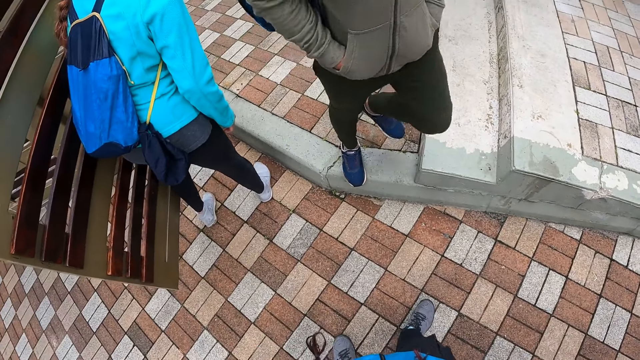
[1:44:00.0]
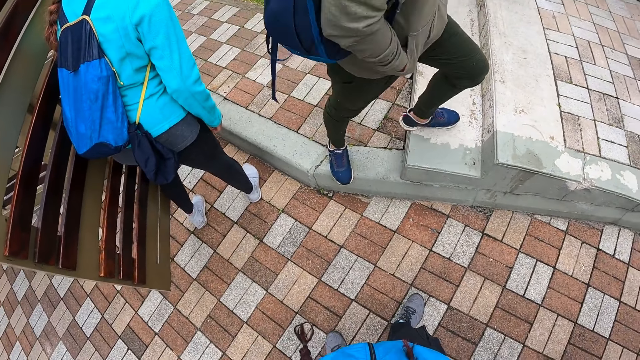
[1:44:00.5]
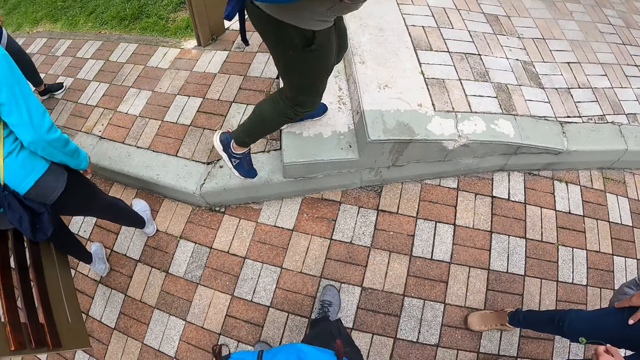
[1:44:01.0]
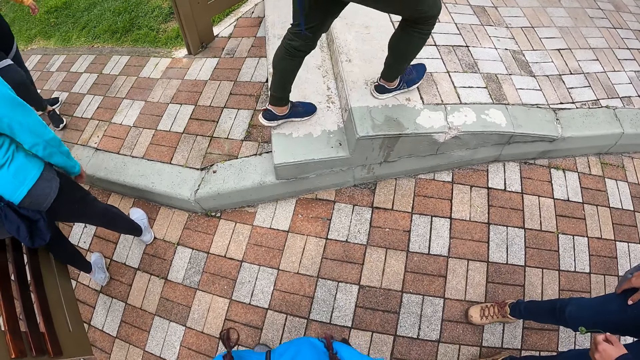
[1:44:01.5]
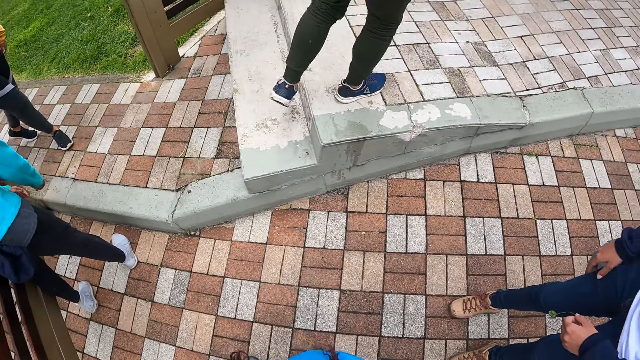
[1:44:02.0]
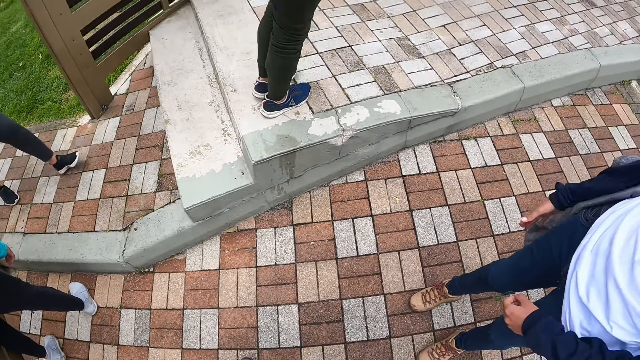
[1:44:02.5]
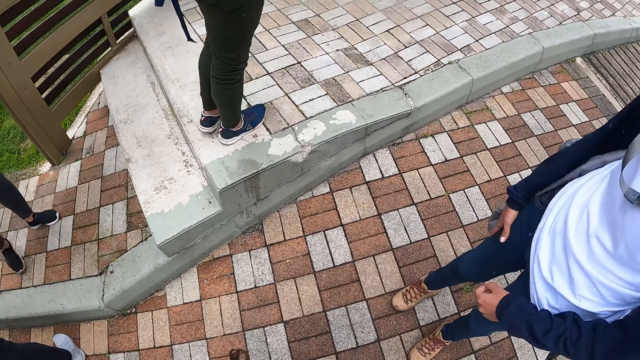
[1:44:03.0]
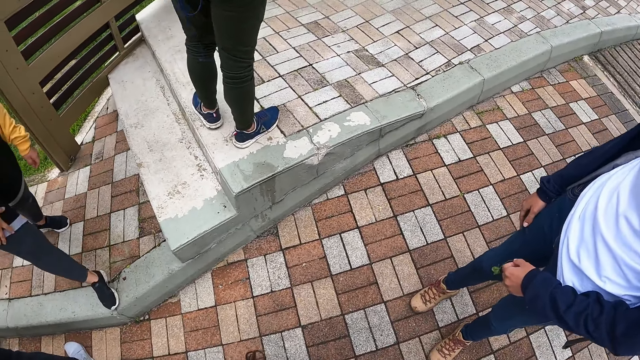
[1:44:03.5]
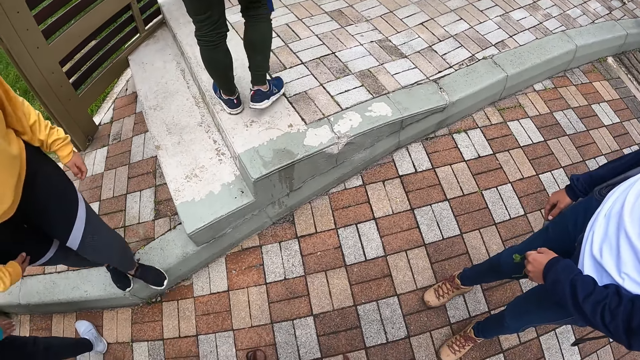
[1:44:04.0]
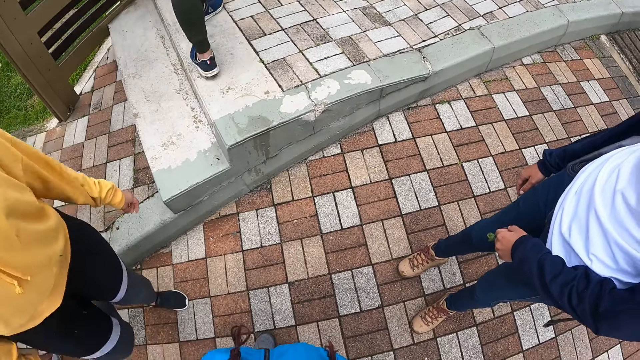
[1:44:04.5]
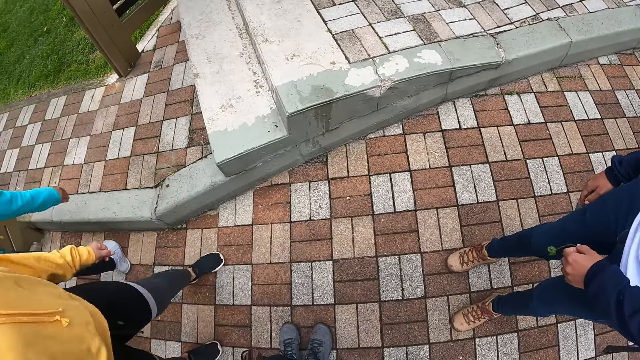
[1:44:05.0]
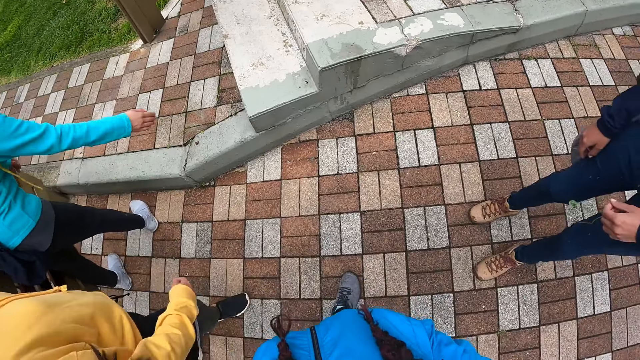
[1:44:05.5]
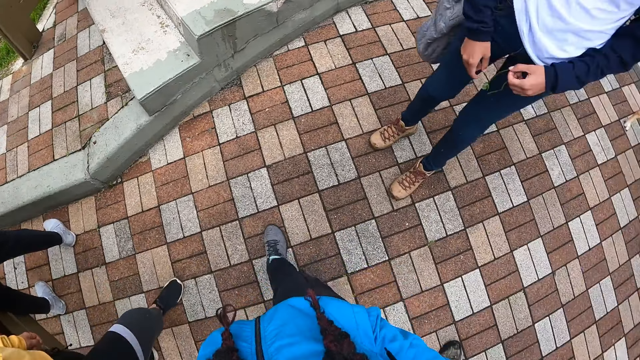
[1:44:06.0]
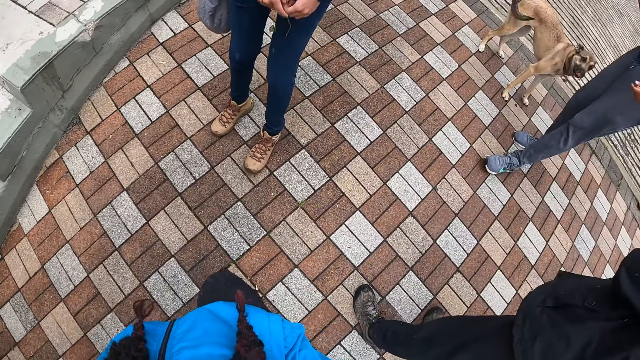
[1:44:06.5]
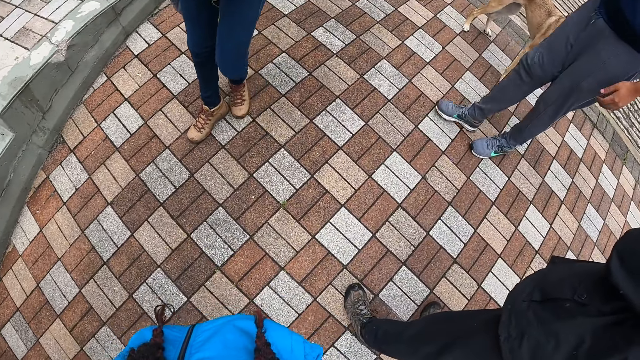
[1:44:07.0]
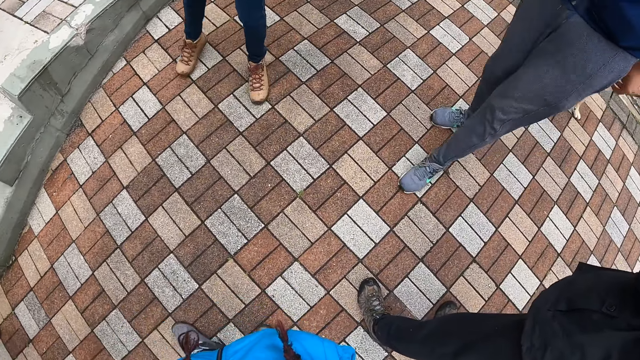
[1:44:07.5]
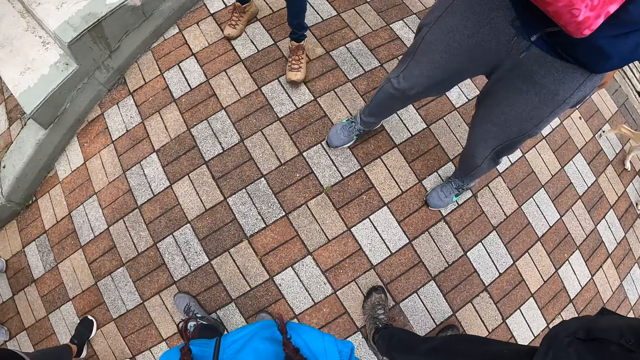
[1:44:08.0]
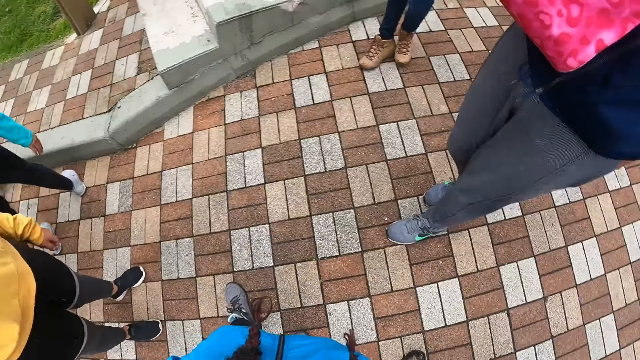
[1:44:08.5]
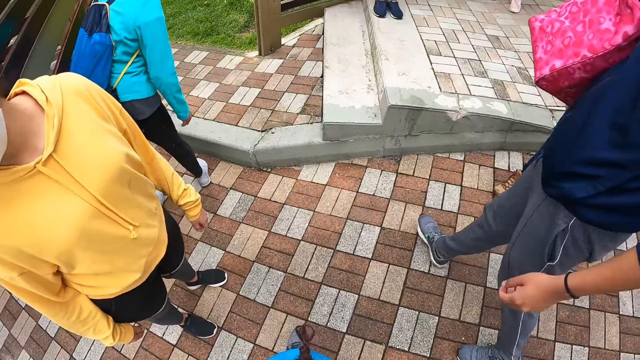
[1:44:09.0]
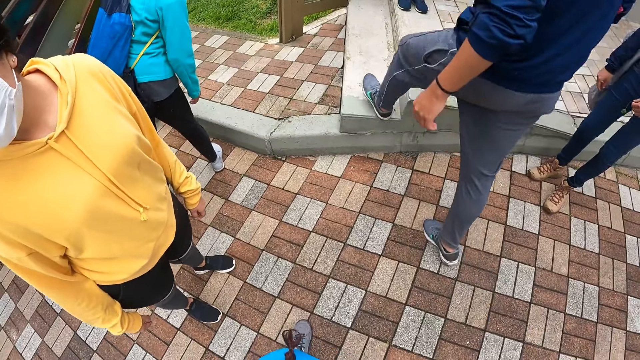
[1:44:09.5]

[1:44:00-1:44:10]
The man climbs the stairs. The woman walks on the walkway. Another man walks in the compound.

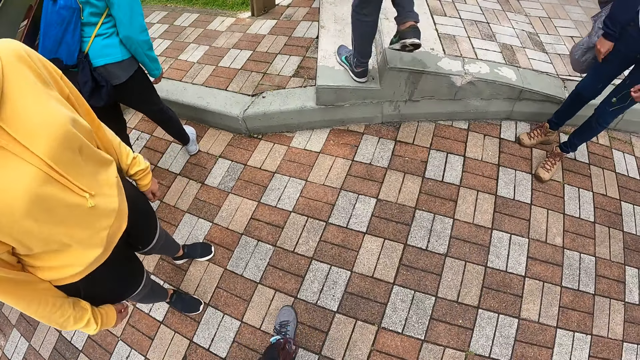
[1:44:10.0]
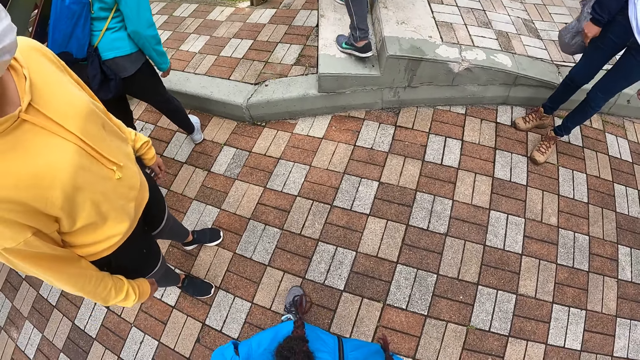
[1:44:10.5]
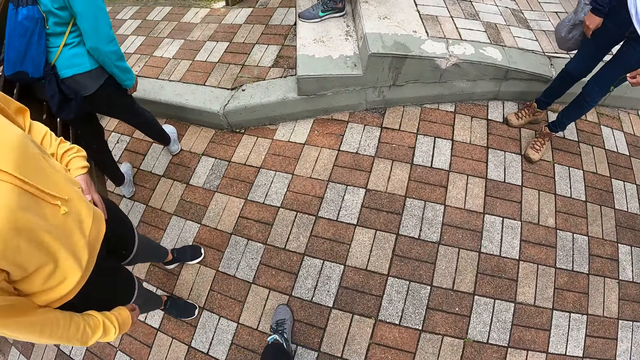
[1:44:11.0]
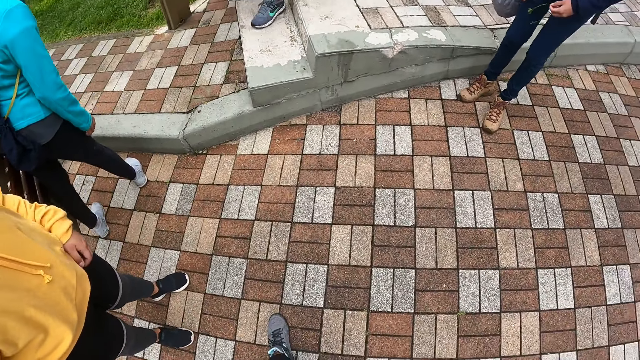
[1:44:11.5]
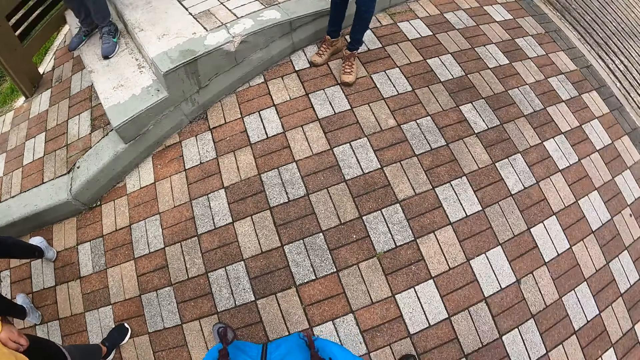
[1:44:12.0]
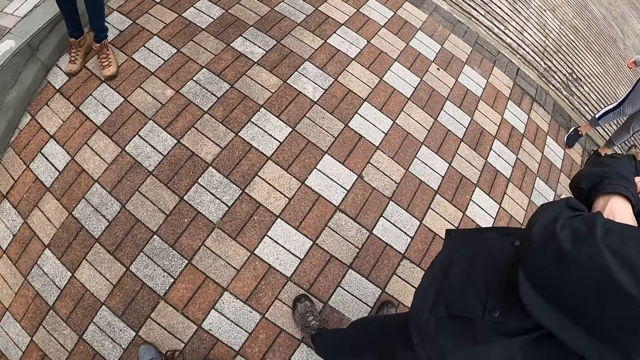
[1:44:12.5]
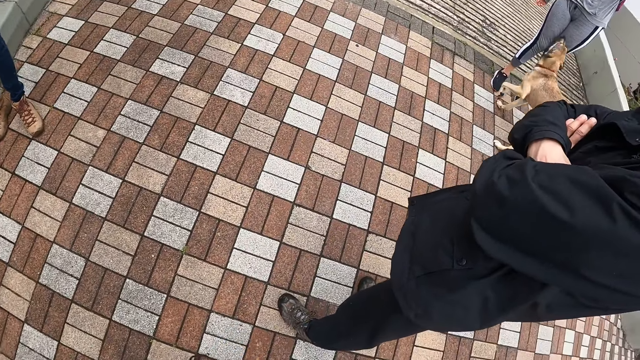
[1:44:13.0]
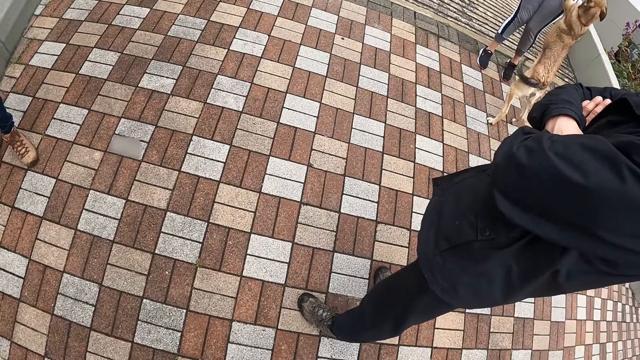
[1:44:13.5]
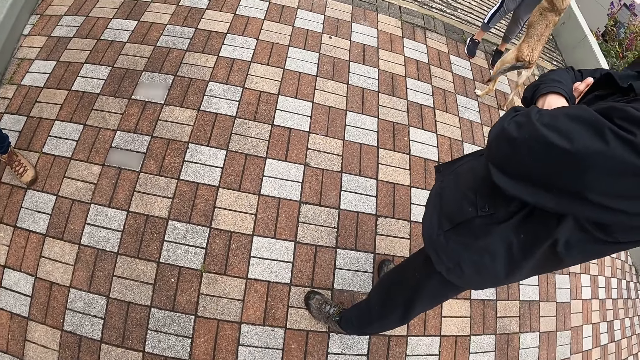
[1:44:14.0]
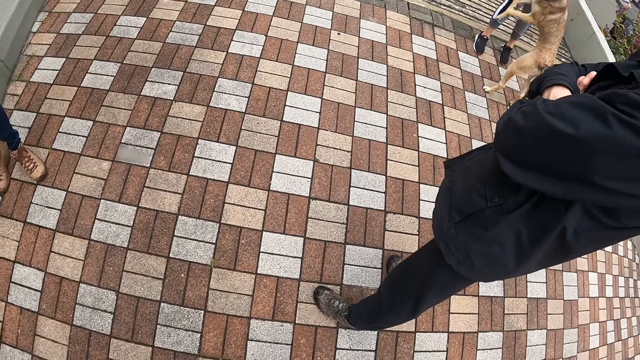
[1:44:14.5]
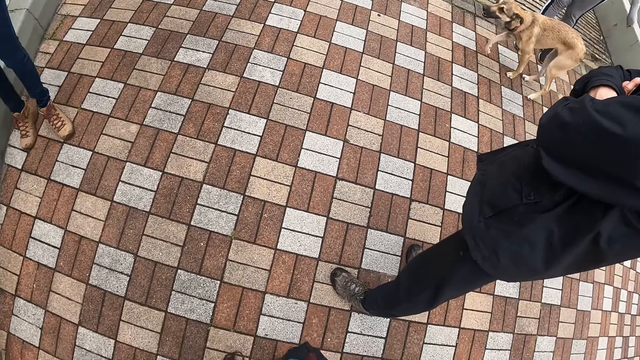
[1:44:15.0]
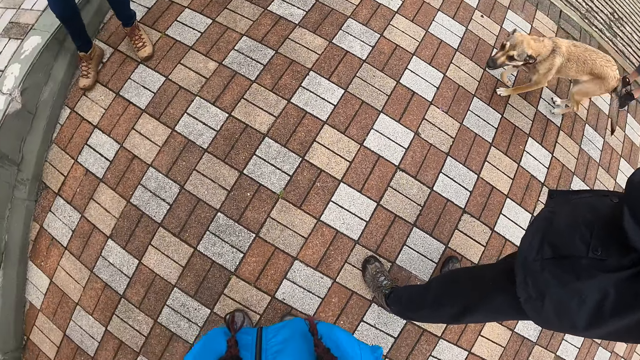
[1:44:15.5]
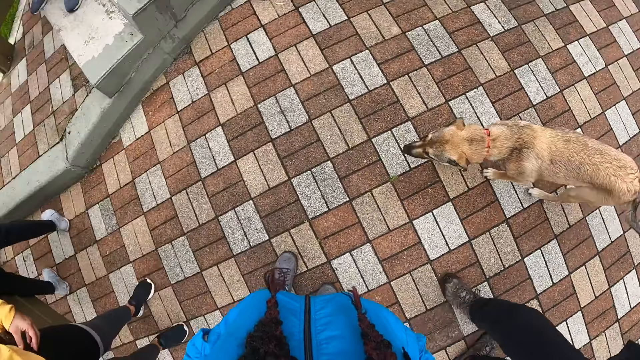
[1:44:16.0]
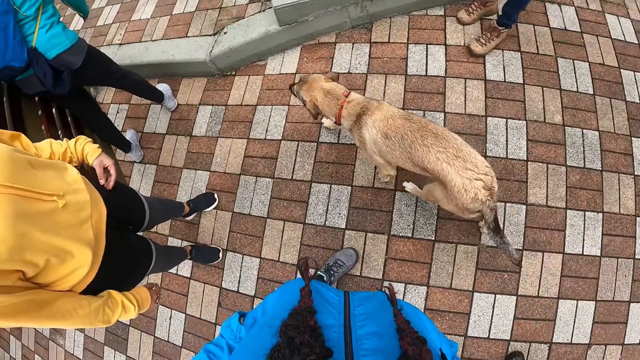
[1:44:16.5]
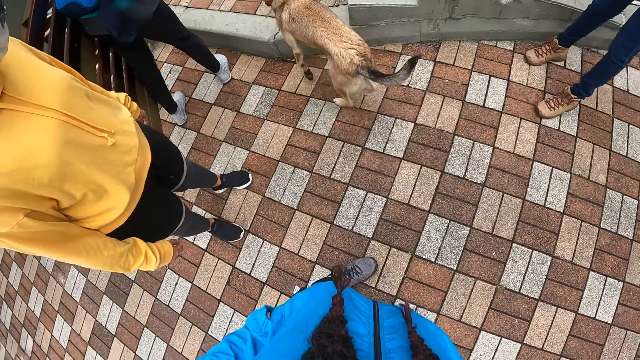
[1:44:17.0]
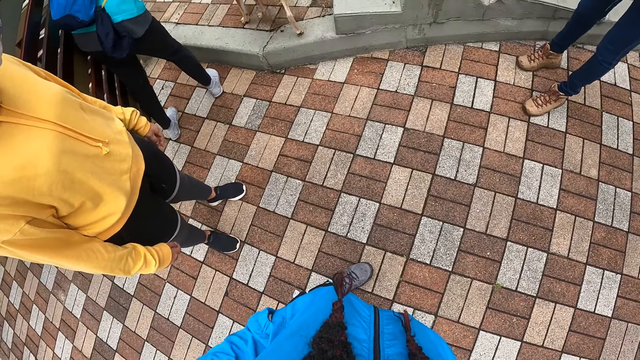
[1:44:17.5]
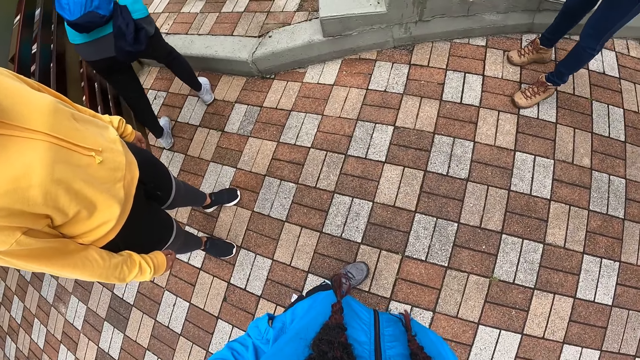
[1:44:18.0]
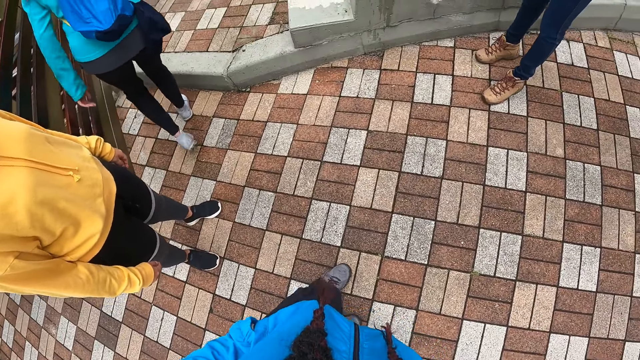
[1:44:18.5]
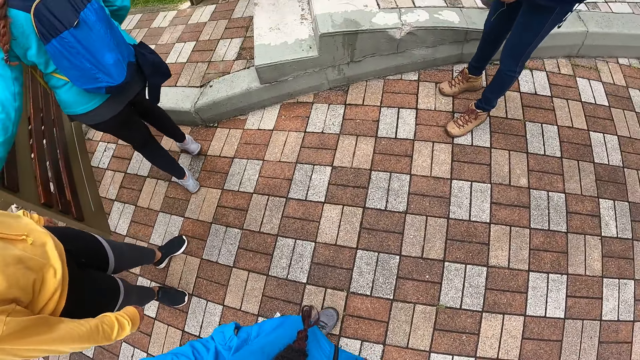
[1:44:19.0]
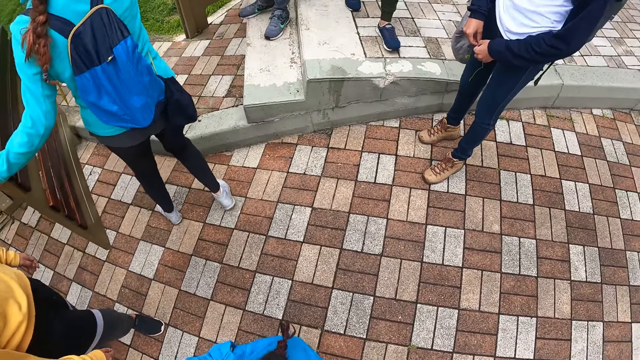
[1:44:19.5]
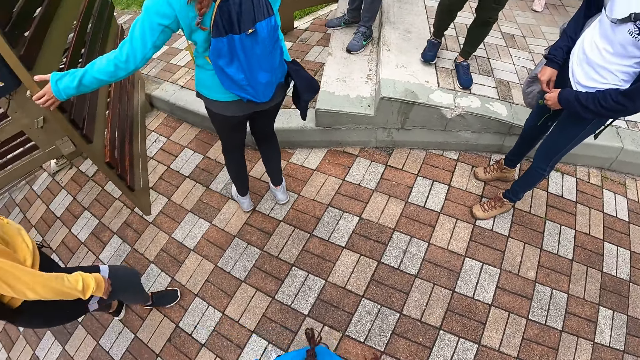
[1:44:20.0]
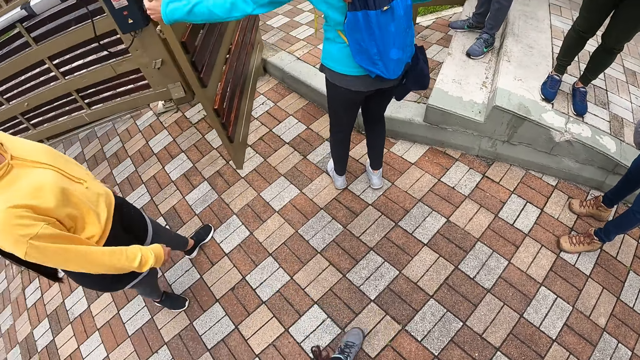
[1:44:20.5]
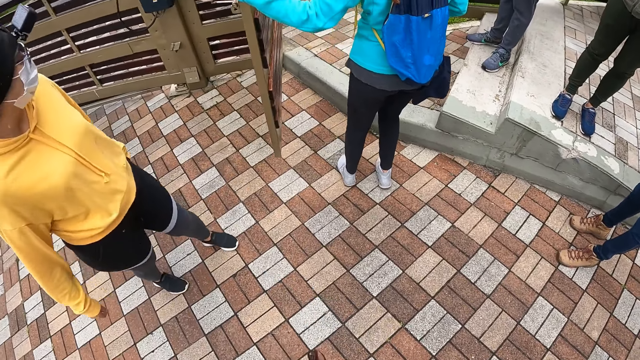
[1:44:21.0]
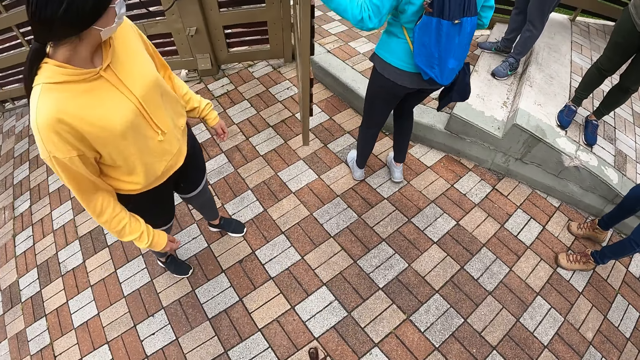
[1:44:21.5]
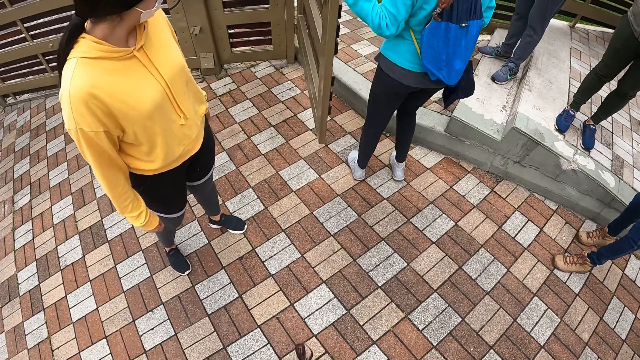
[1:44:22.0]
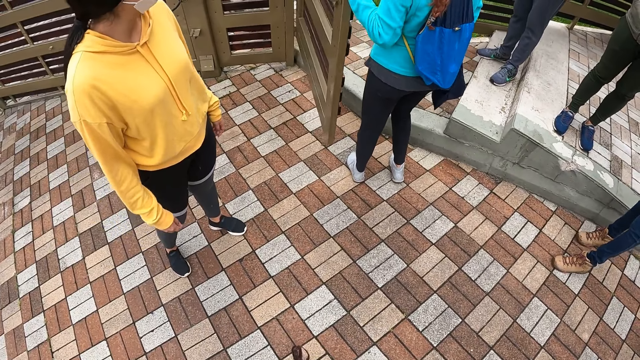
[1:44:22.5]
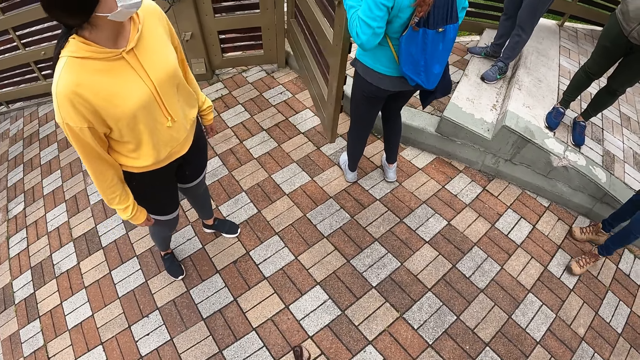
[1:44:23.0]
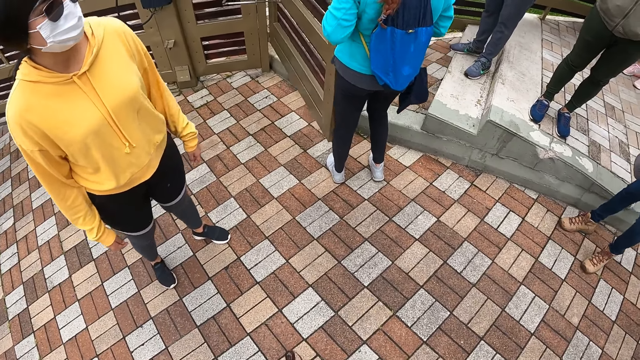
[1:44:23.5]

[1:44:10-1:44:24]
The camera wearer stares at the compound. The dog interacts with a woman. A man plays with the dog. The dog walks towards the lawn. The camera wearer stares at the dog. Another woman closes a gate with her left hand.
